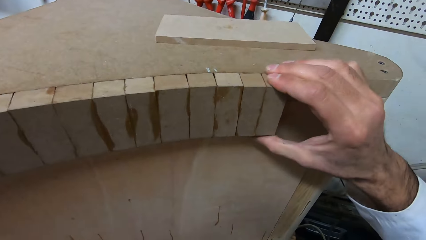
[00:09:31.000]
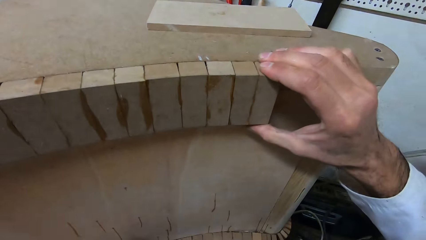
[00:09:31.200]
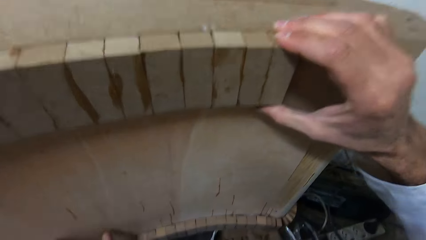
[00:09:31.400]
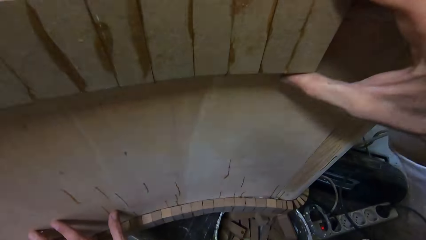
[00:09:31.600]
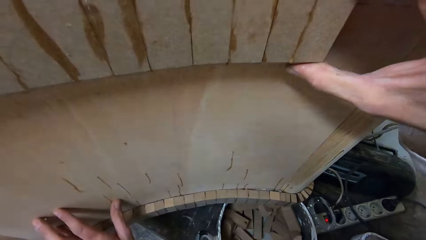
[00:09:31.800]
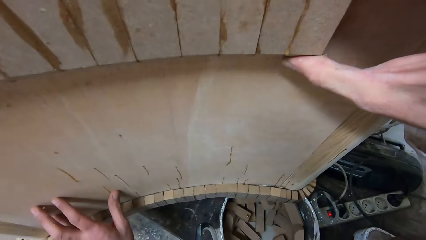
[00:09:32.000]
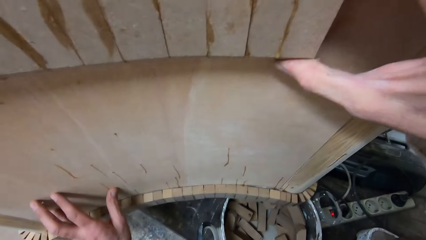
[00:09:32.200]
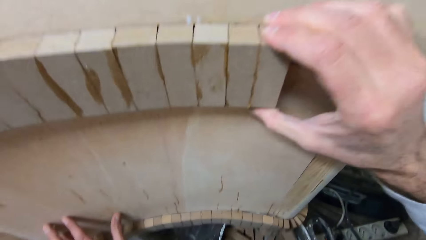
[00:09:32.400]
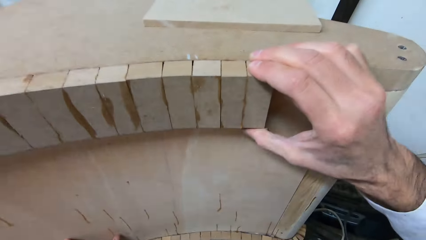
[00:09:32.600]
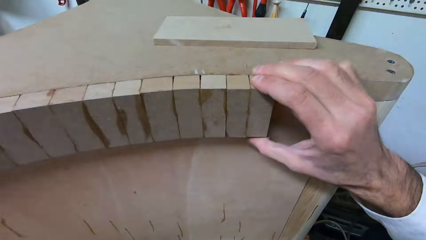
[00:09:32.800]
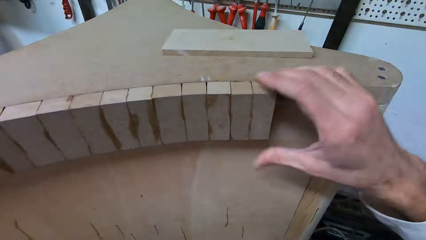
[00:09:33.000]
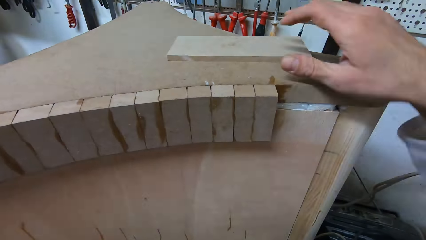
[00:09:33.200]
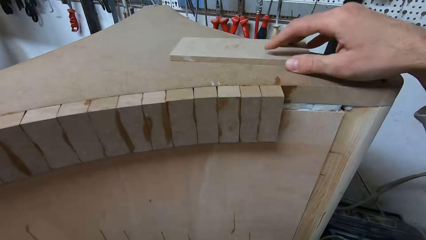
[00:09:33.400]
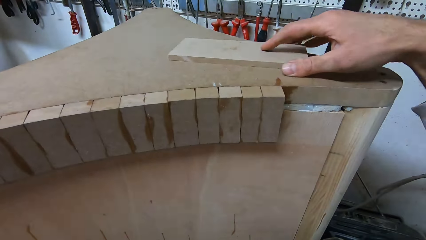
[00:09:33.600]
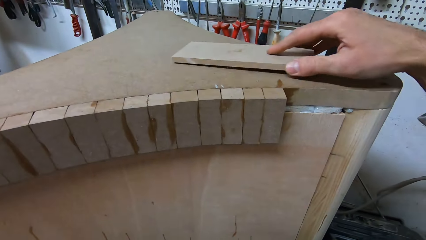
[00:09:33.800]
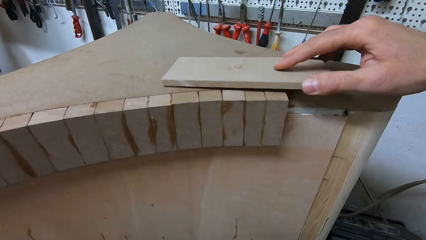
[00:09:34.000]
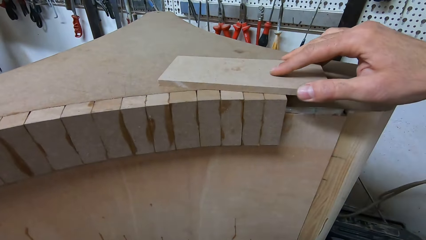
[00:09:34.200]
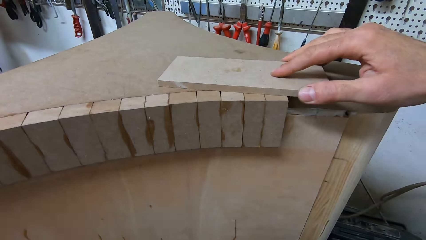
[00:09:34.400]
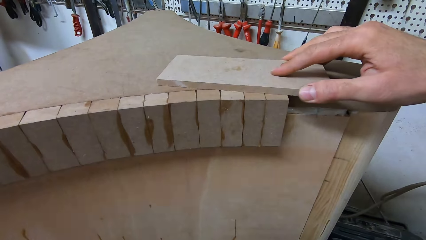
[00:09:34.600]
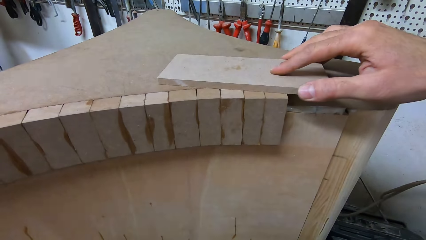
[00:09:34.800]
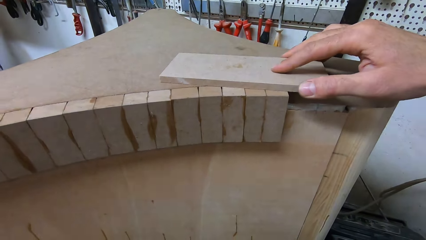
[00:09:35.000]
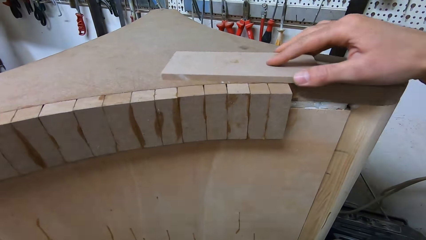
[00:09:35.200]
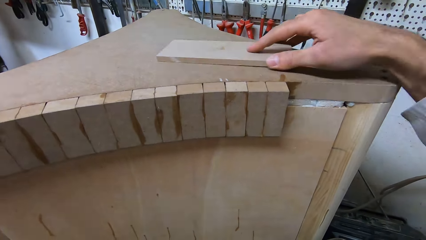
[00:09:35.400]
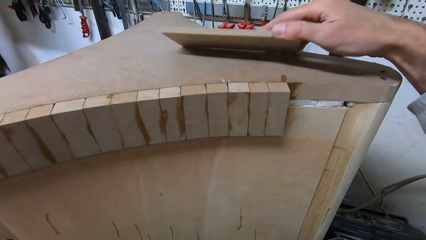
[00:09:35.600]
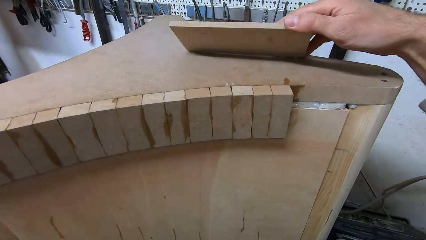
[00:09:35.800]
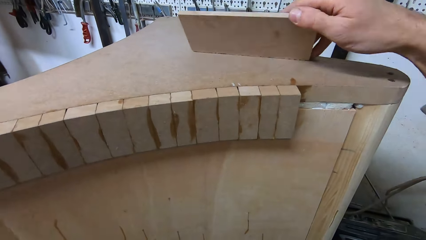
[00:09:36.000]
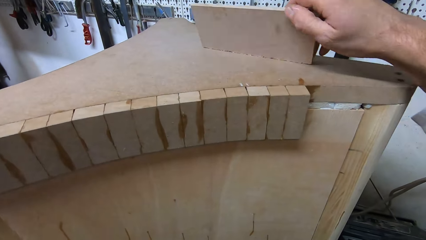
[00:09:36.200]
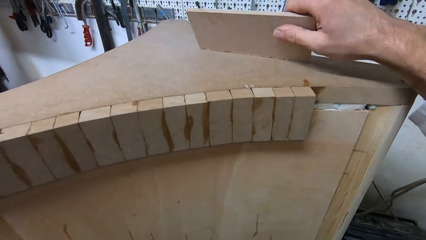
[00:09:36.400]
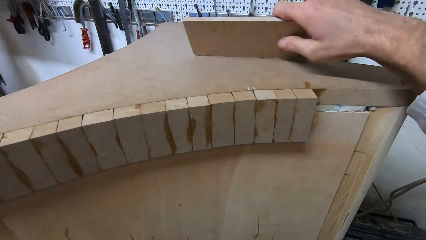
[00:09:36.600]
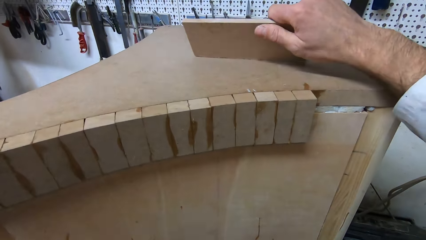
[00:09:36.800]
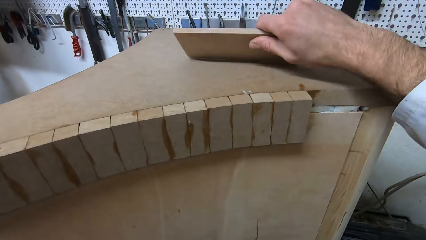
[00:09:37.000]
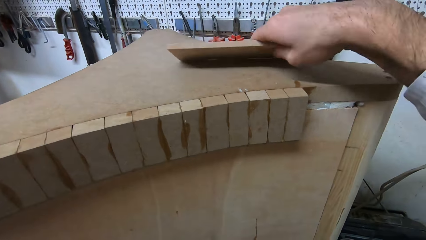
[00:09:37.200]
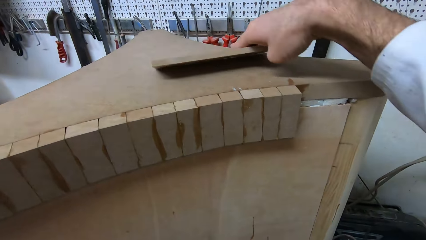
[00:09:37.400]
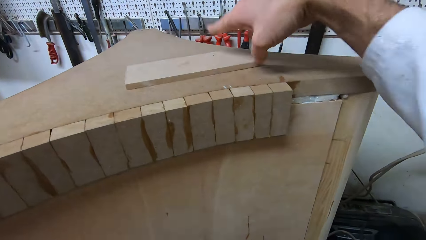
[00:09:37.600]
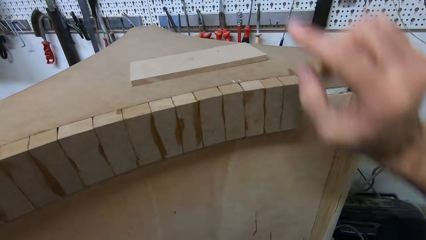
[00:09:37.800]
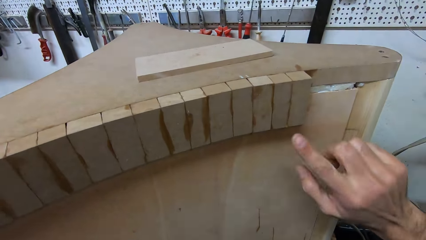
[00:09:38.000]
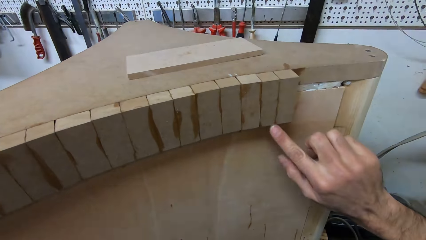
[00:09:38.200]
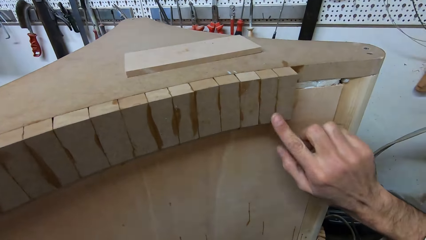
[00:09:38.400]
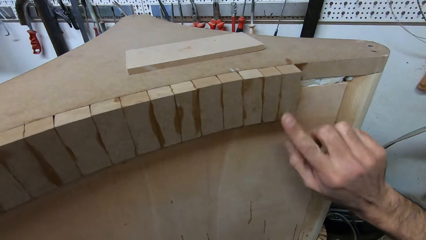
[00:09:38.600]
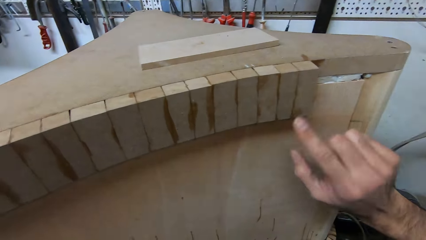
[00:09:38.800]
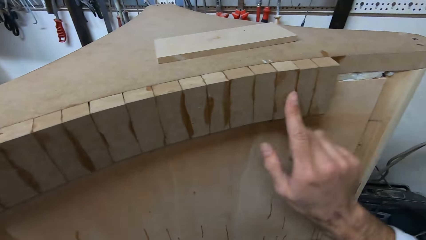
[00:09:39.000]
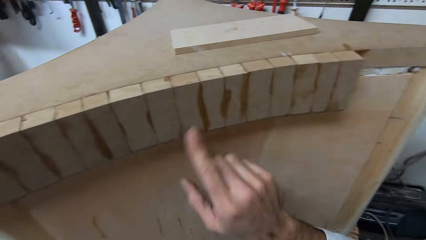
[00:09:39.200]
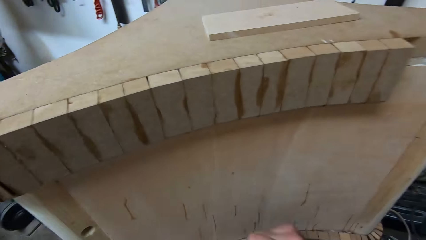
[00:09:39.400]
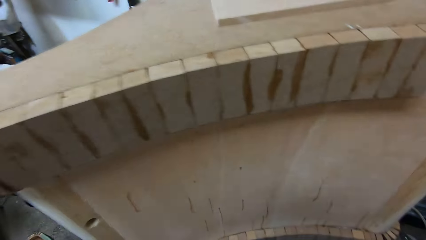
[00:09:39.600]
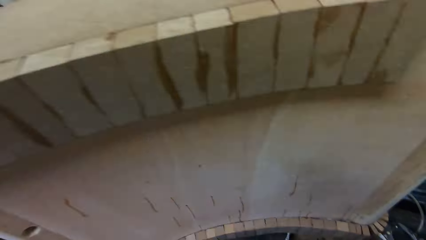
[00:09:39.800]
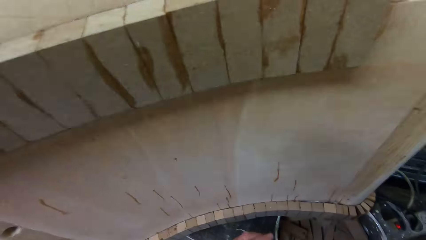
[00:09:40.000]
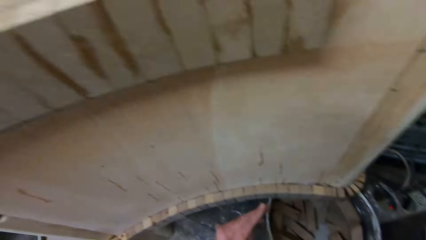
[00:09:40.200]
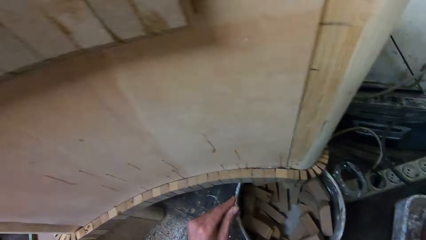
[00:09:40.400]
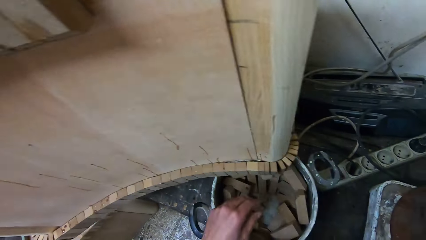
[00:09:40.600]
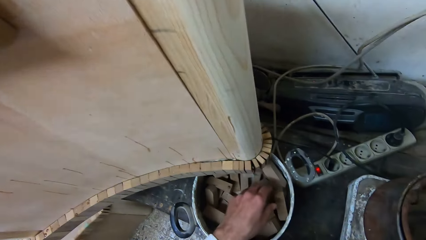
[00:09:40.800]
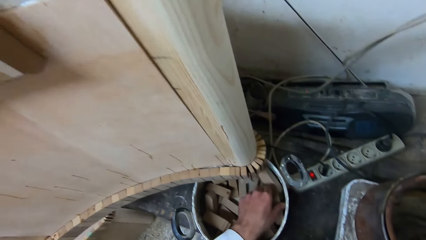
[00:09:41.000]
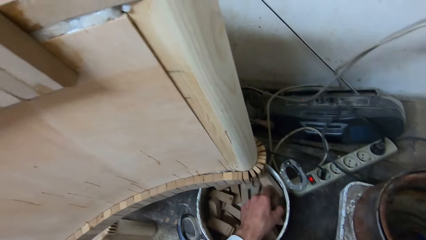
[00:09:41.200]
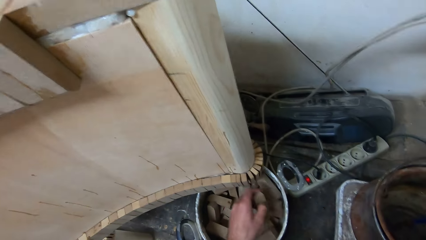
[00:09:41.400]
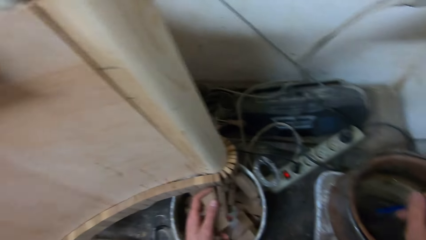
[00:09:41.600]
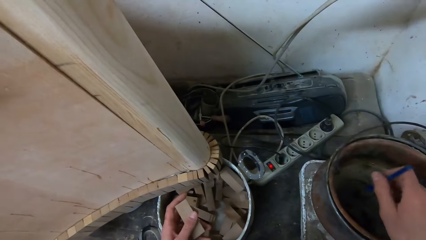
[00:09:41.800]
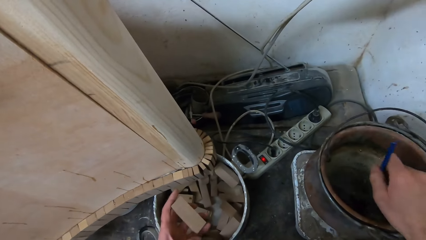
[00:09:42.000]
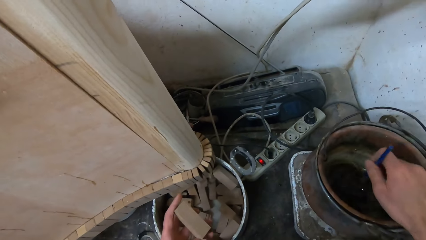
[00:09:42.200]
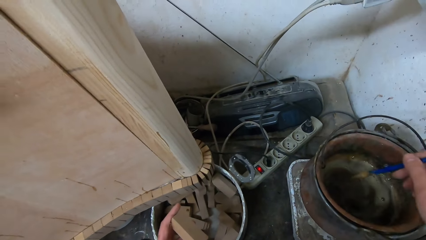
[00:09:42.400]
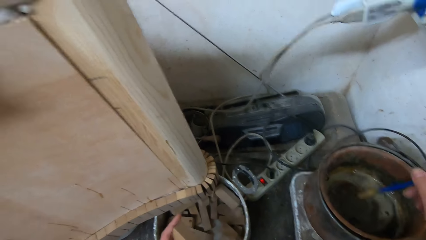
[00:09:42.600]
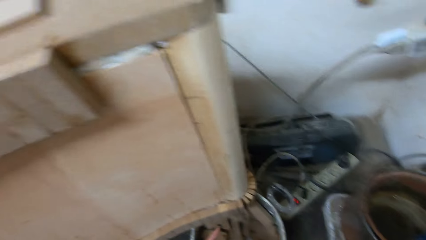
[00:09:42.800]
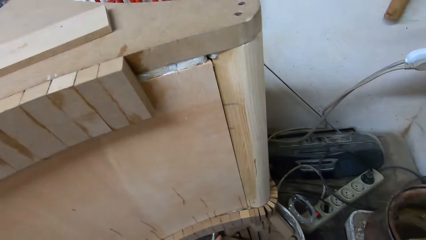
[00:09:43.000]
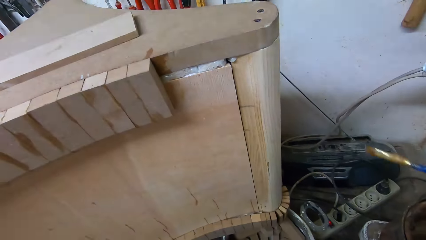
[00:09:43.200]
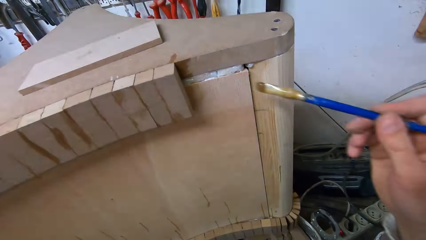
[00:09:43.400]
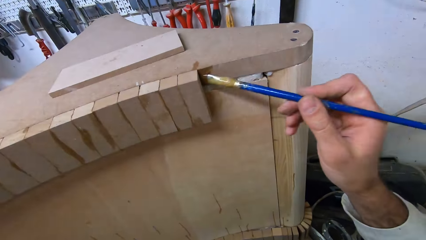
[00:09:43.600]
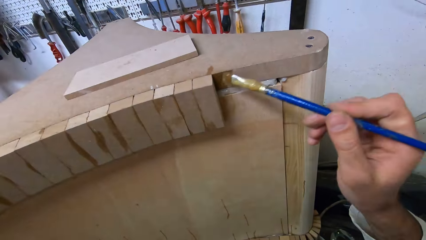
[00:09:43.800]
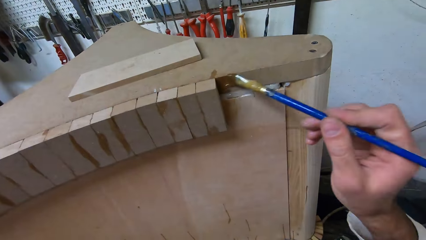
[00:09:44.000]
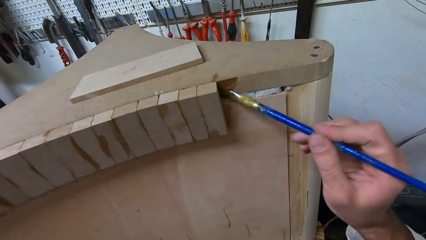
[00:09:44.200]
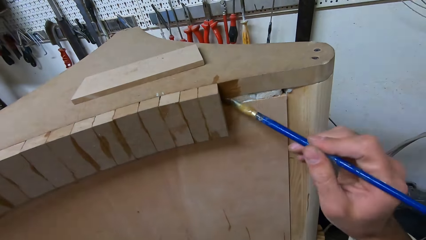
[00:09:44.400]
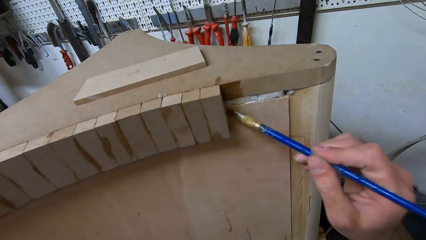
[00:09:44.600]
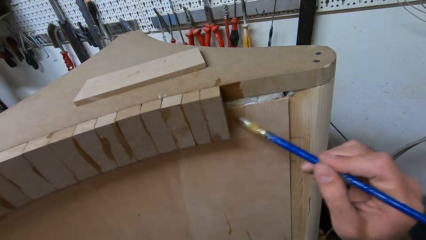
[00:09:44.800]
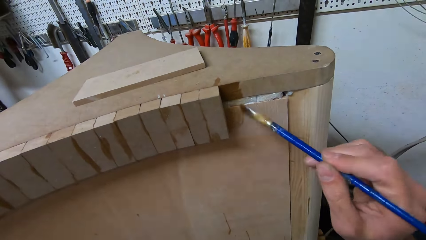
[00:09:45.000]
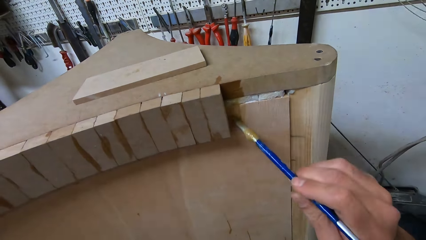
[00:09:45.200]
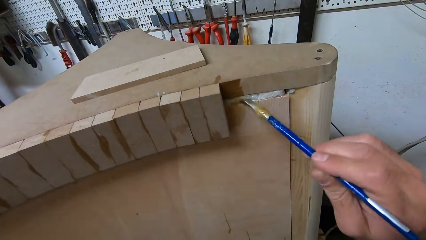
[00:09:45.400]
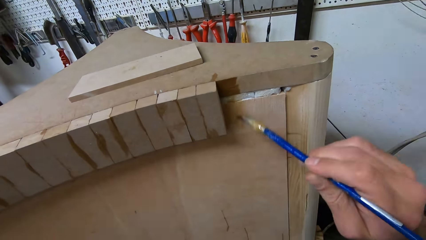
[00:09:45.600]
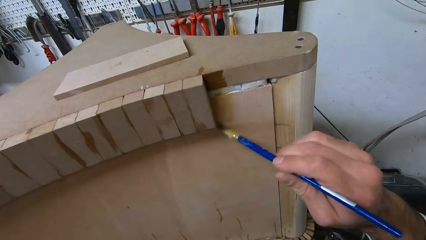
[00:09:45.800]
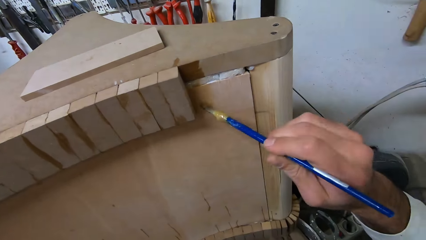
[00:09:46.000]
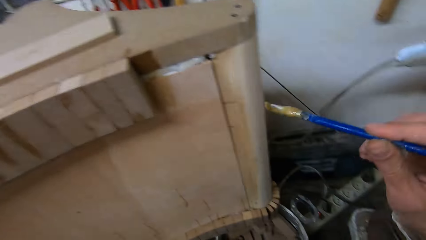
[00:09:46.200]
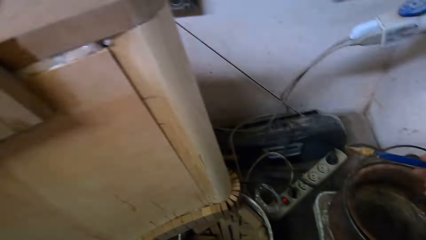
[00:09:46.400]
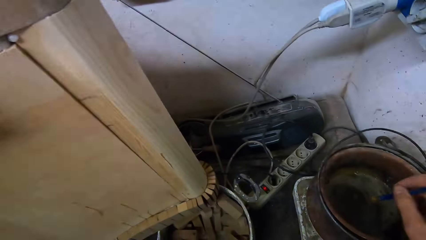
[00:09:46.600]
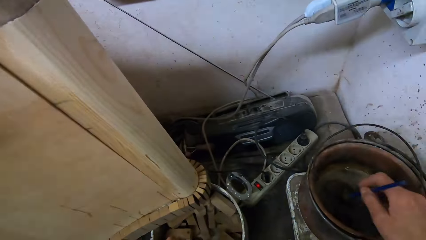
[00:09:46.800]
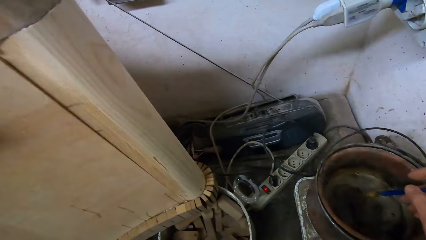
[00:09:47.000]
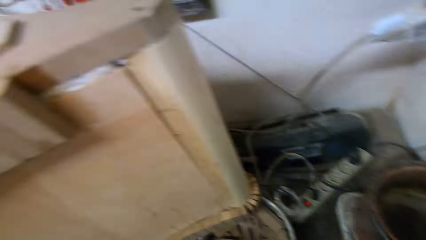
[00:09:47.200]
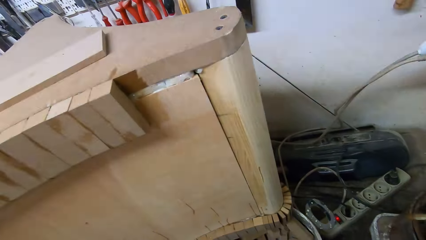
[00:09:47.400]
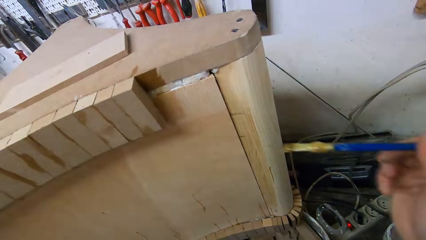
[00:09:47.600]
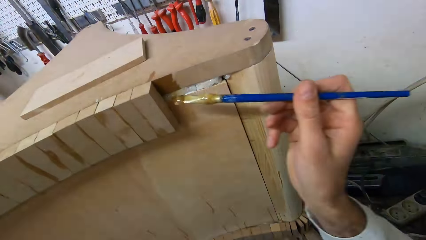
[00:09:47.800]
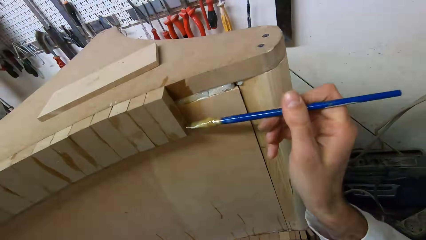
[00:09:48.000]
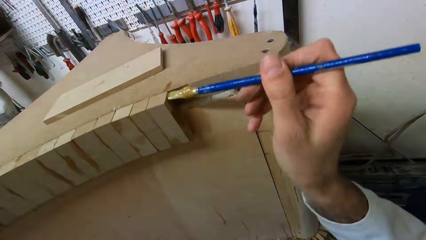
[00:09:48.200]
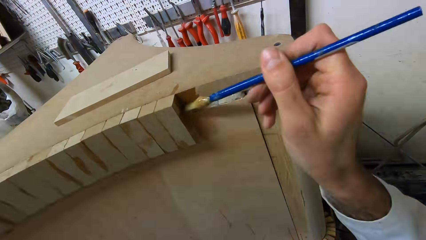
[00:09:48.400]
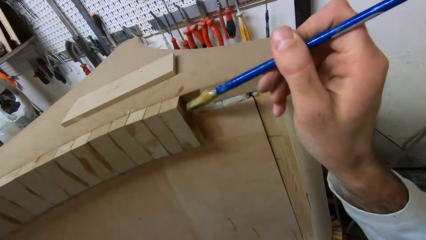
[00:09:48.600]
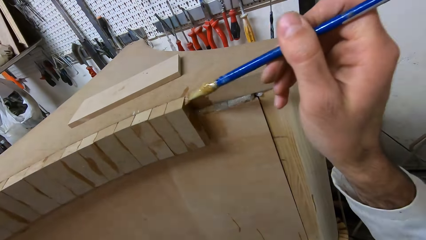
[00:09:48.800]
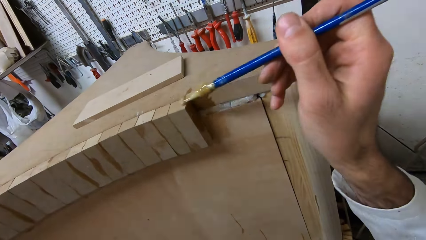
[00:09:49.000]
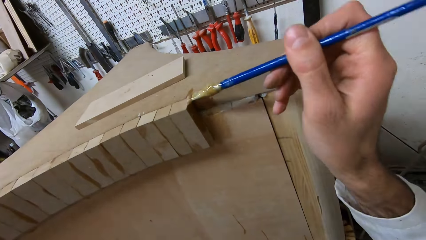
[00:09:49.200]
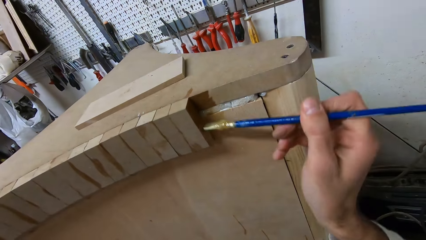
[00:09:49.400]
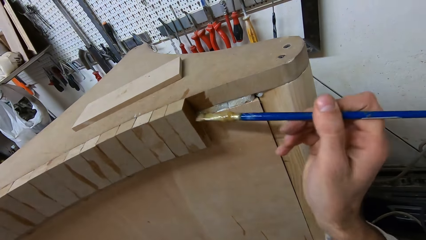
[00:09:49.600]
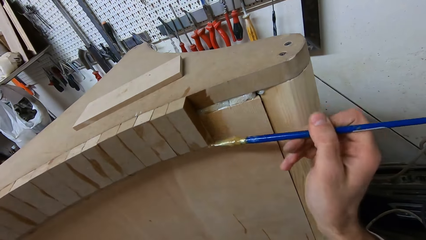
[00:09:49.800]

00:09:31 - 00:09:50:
The camera wearer touches a piece of wood. He moves another piece of wood over the other pieces. He measures the piece of wood to the furniture. He scratches the piece of wood. He places the piece of wood on the furniture. He points at the furniture. He cleans gum from the pieces of wood. He brushes his finger across the furniture. He picks up a piece of wood from a can. He turns the brush in the bucket of gum. He picks up a brush from the can. He applies gum on the wood with the brush. He dips the brush in the bucket of gum. He applies gum on the wood with the brush.
